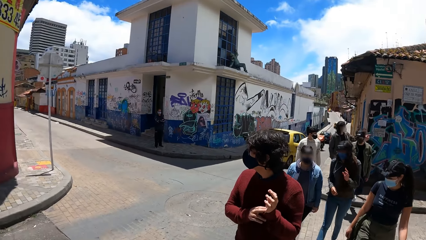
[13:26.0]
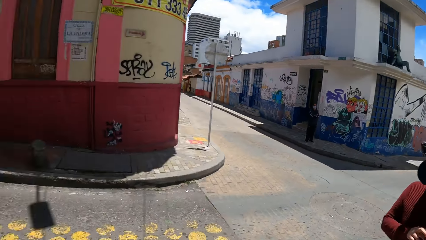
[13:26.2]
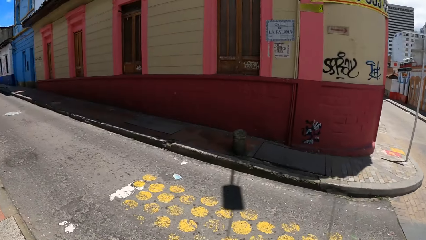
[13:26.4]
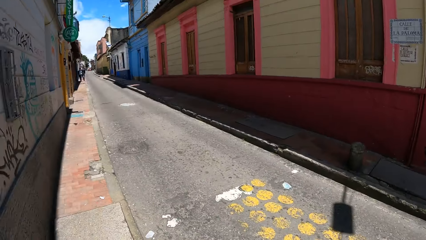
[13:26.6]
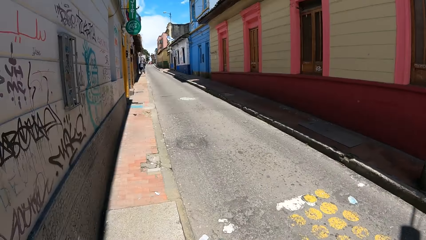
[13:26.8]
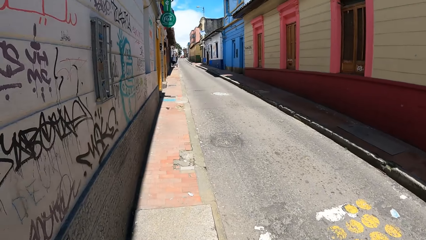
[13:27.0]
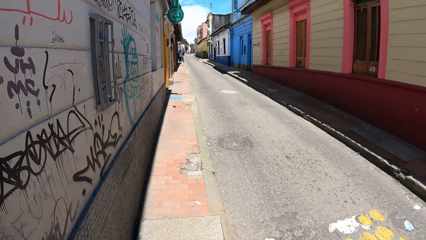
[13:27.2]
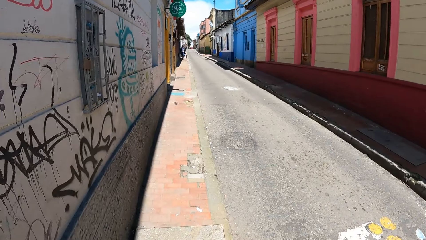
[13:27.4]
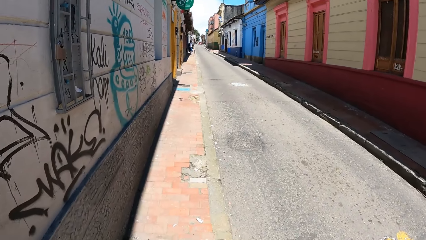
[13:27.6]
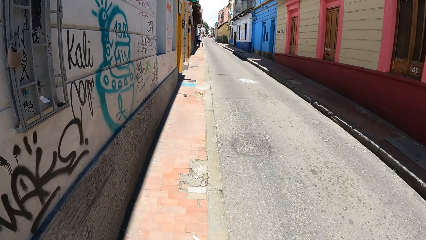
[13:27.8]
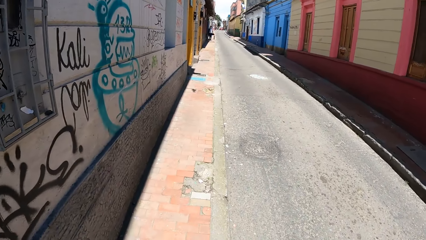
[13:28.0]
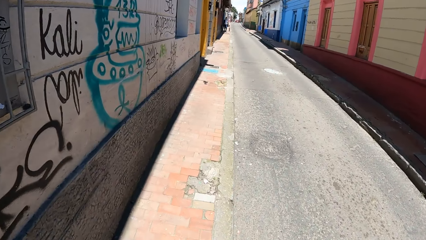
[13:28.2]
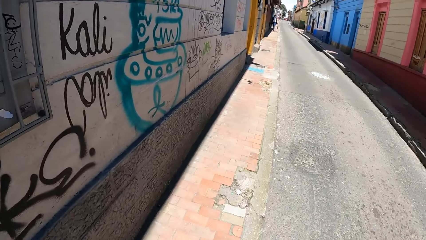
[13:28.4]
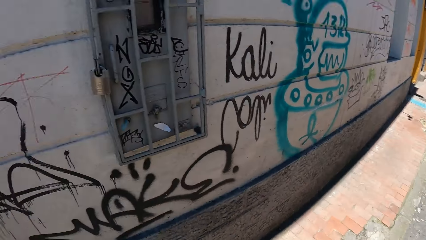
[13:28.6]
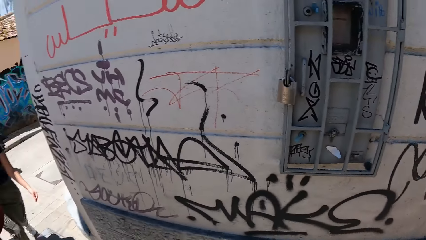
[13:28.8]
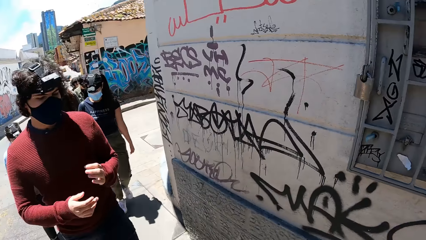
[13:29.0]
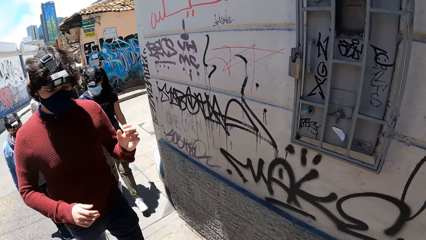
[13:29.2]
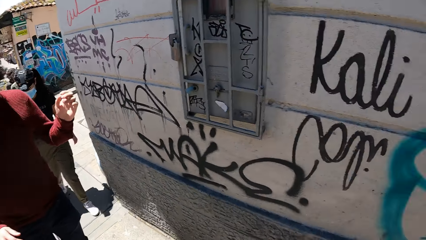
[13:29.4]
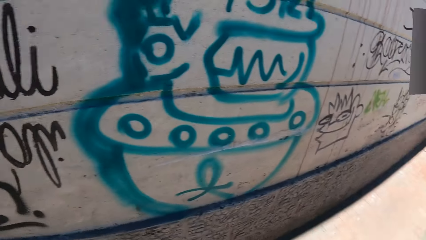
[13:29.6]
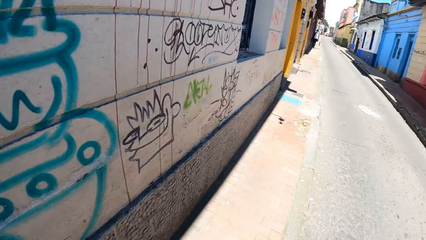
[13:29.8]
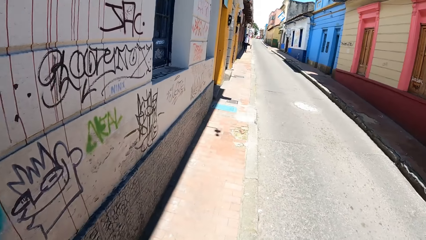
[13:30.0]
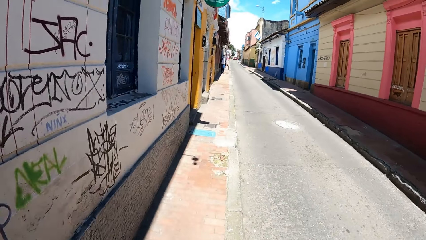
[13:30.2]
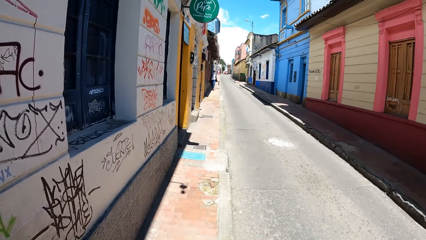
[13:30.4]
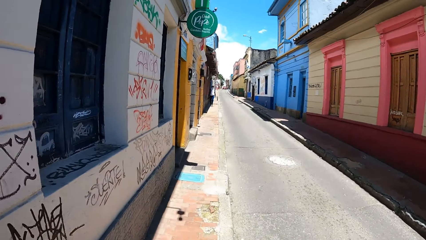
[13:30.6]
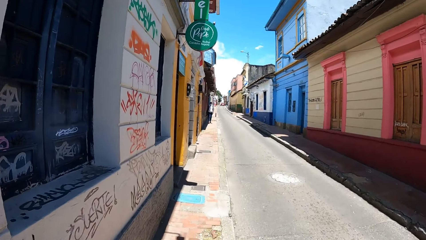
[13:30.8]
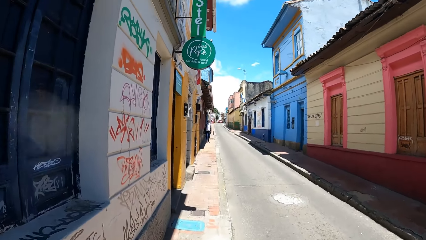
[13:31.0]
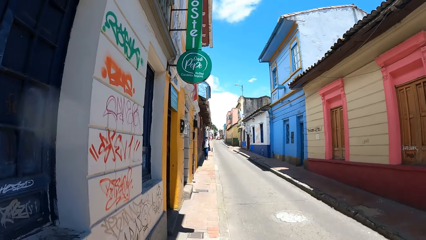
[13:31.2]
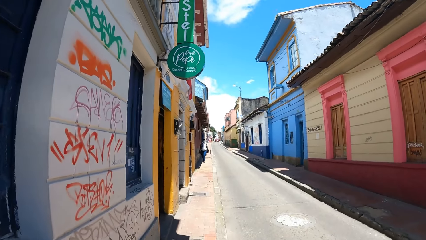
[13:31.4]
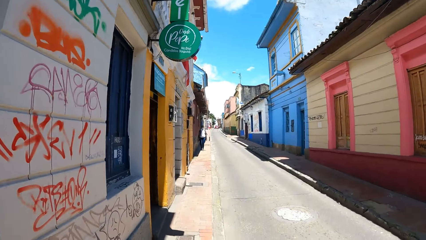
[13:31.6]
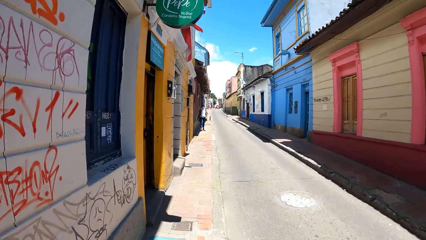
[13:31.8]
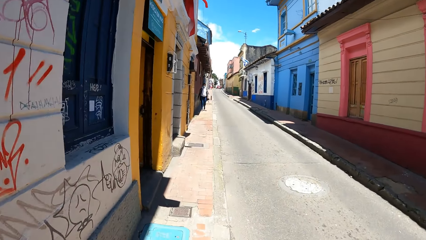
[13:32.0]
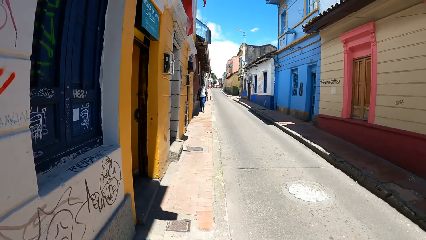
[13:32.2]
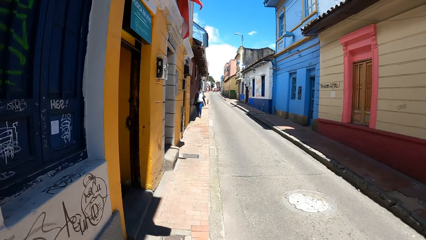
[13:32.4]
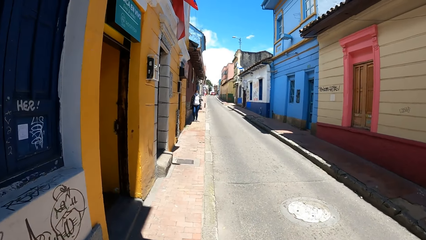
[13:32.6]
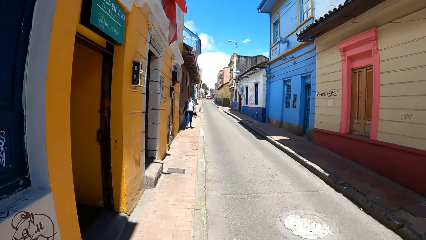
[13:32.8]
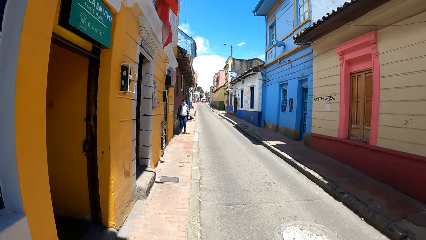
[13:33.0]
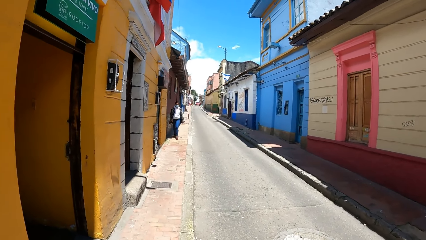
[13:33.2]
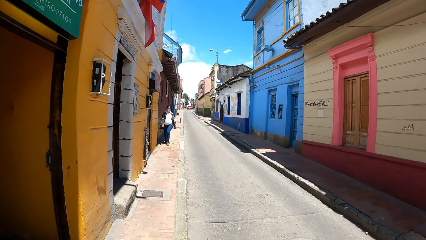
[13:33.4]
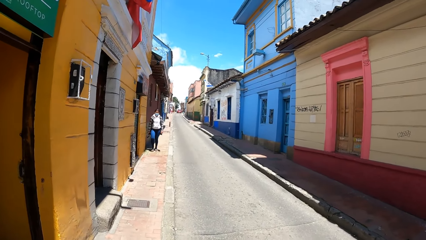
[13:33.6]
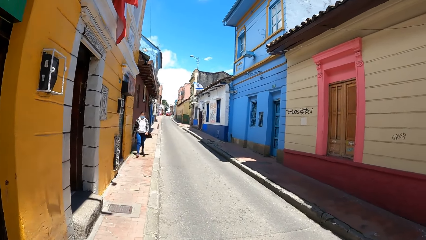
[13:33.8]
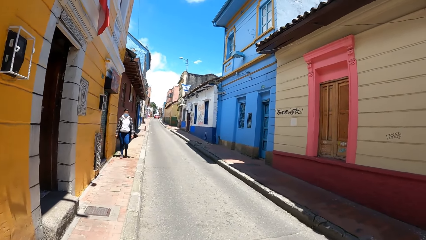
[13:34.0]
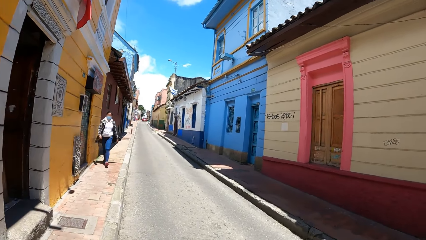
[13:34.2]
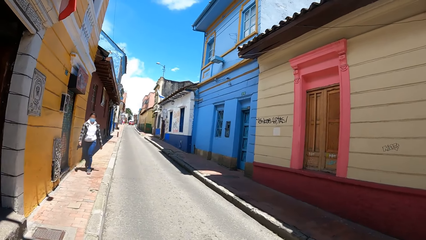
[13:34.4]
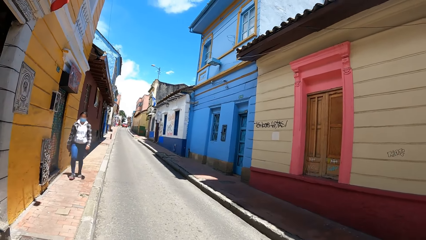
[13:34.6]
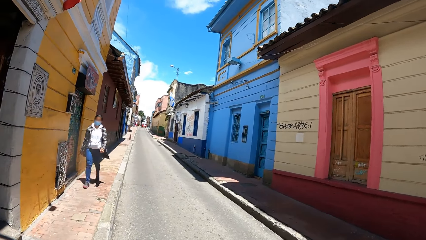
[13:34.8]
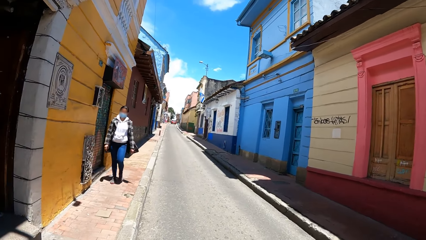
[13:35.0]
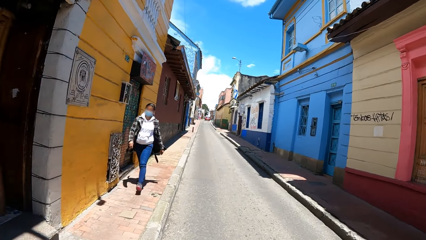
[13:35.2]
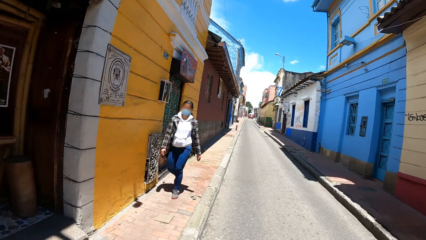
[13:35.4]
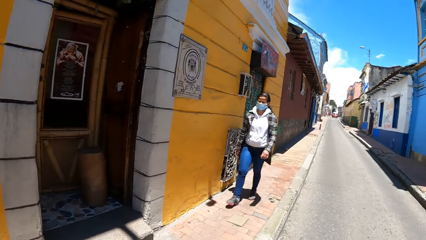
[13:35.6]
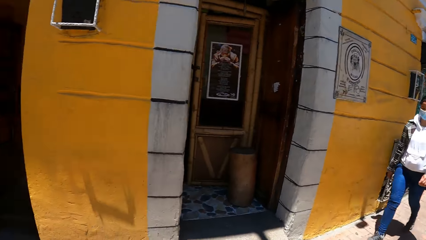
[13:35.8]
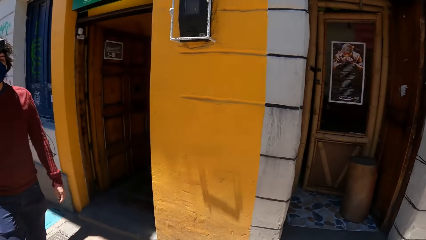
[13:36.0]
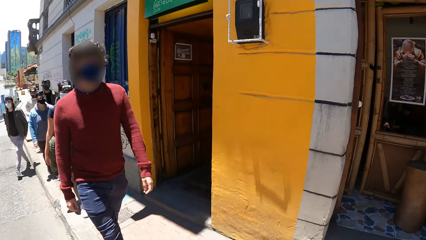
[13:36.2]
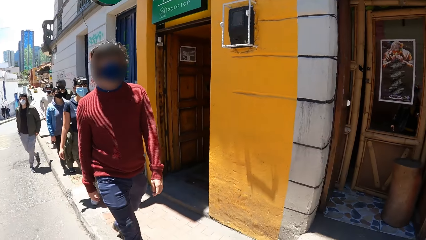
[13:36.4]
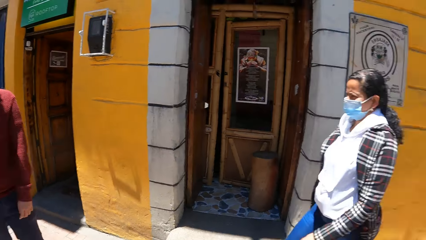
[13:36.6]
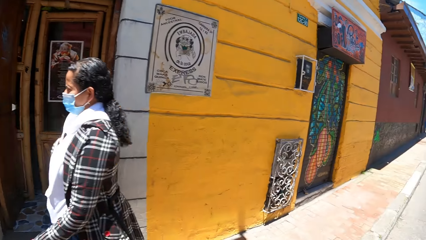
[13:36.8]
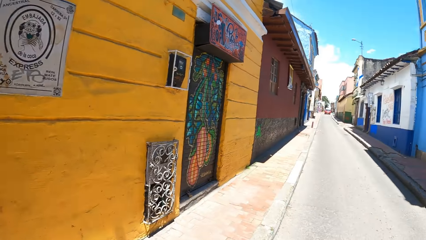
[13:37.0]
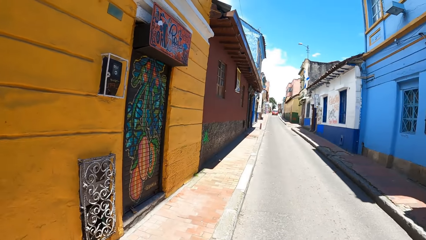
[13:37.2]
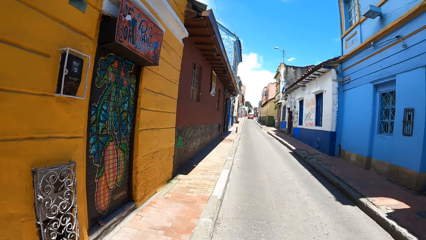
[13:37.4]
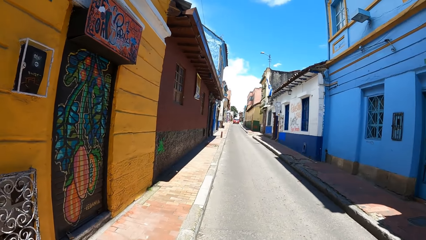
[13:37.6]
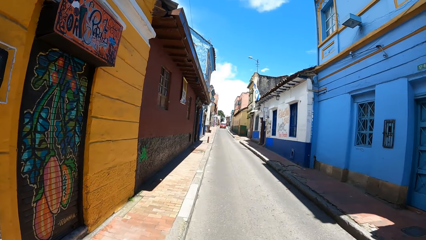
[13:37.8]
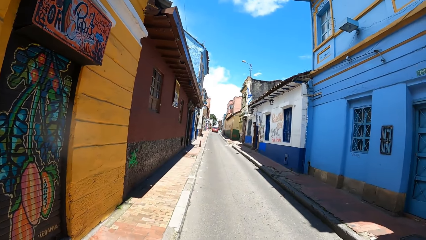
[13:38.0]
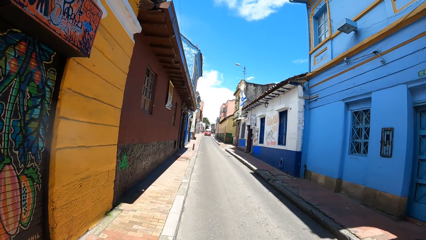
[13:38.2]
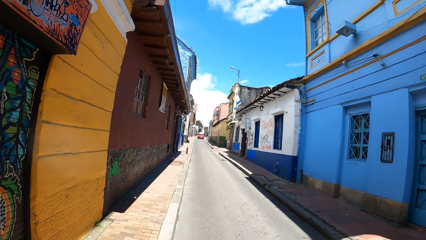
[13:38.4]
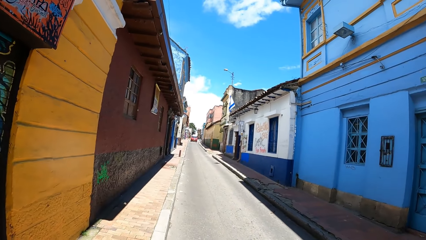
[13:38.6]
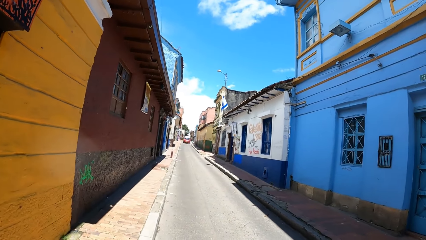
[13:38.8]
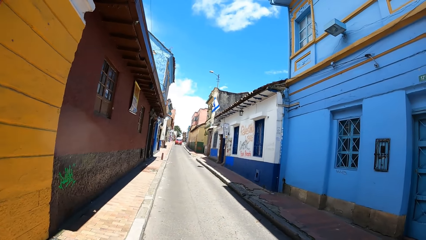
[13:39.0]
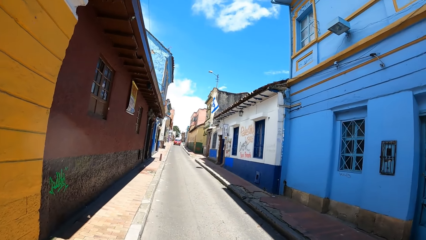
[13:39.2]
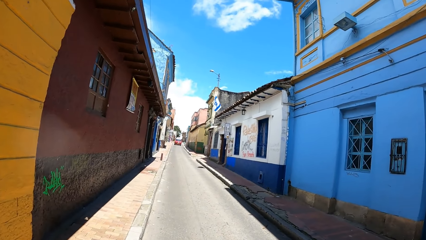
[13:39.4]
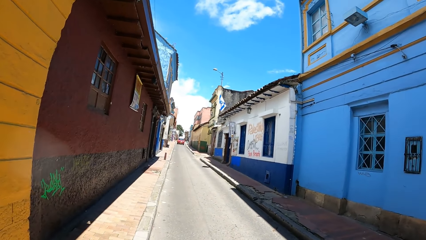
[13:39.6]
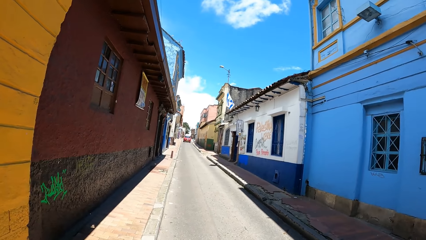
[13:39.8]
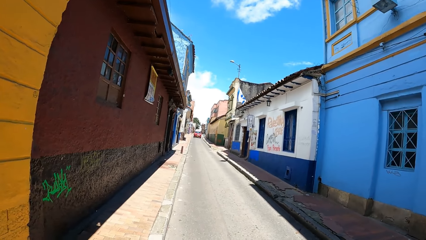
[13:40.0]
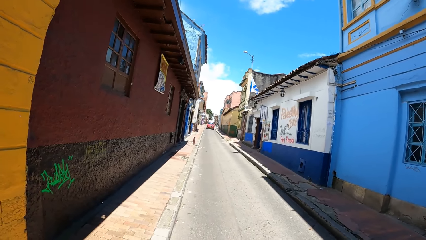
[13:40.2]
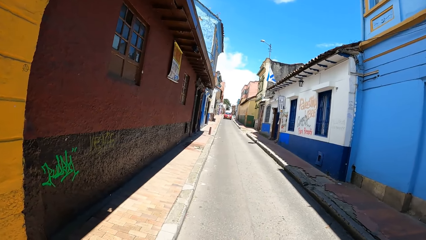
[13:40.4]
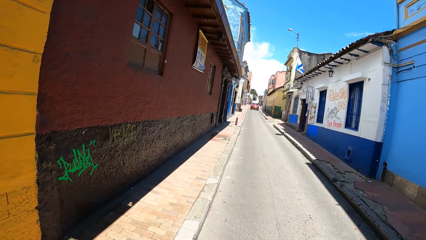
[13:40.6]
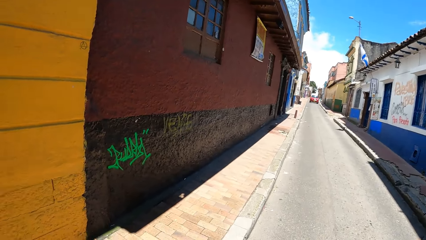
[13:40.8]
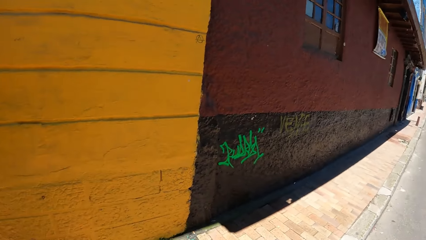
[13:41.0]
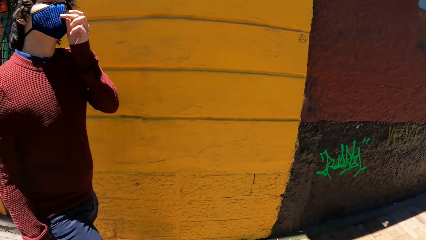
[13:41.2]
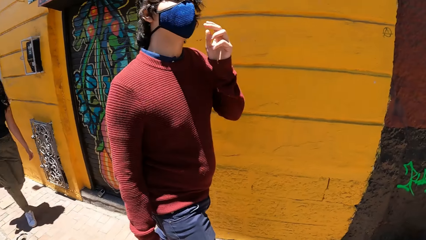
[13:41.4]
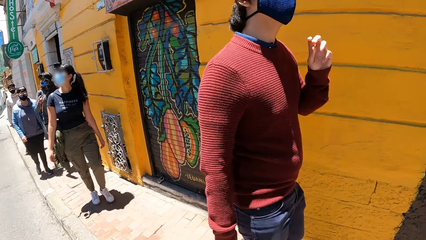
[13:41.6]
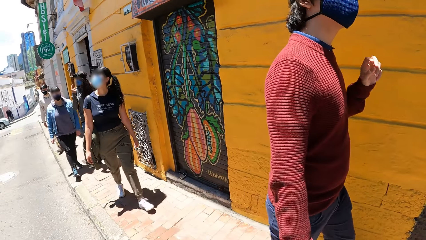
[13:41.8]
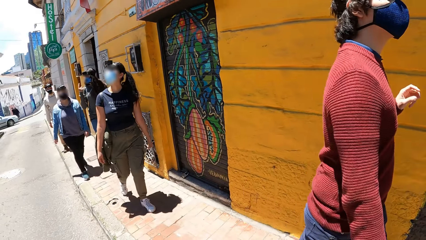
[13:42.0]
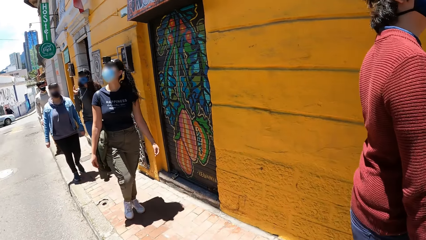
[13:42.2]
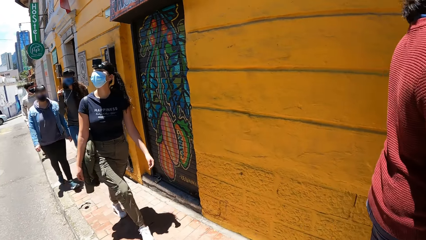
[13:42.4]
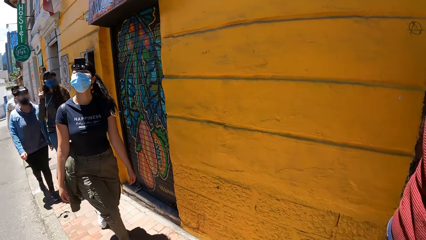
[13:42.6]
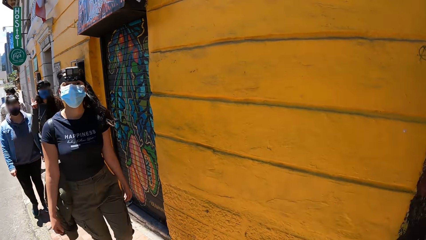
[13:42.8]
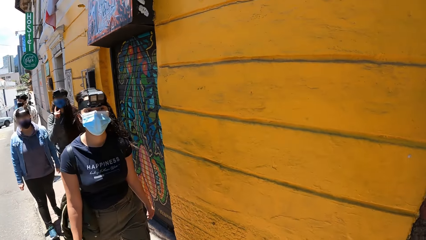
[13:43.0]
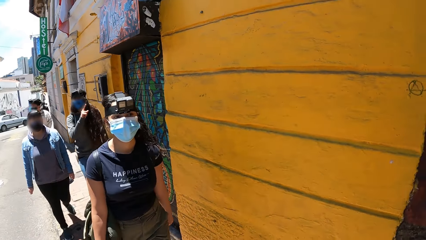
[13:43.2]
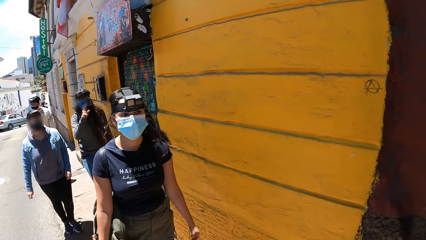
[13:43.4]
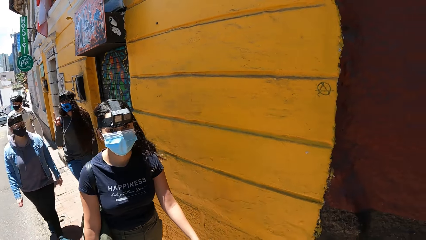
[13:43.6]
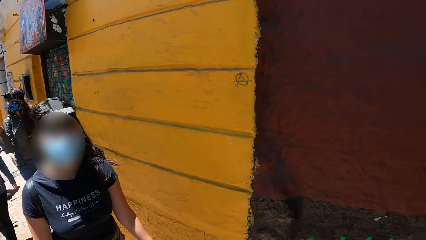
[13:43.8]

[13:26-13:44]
A man holds his left hand with his right hand. The camera wearer walks on the sidewalk of the road. They turn around. They walk on the sidewalk of the road. They turn around. They walk on the sidewalk of the road. They turn around. The man removes his left hand from the face mask on his face.
